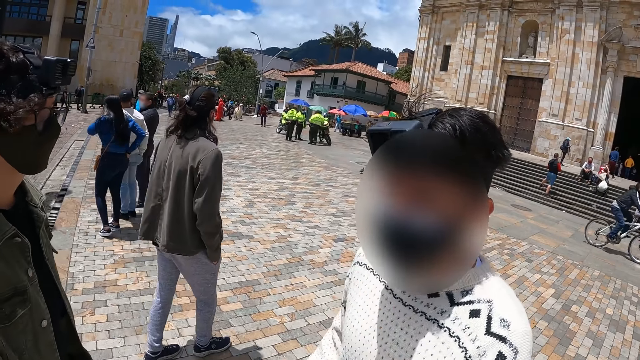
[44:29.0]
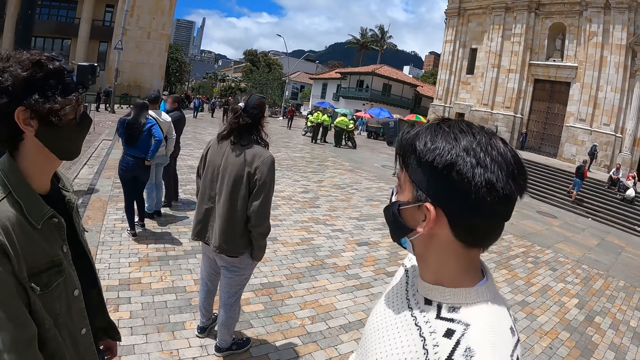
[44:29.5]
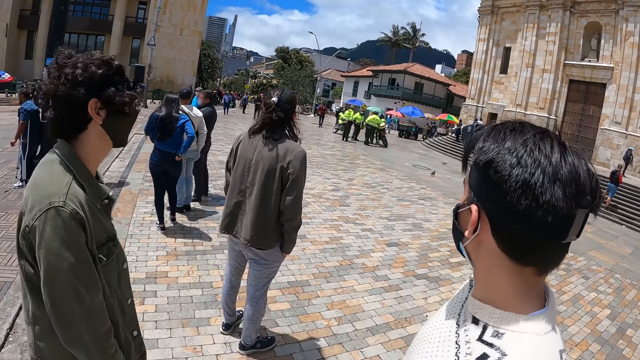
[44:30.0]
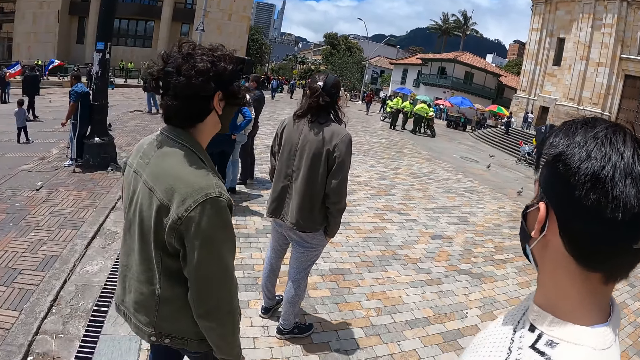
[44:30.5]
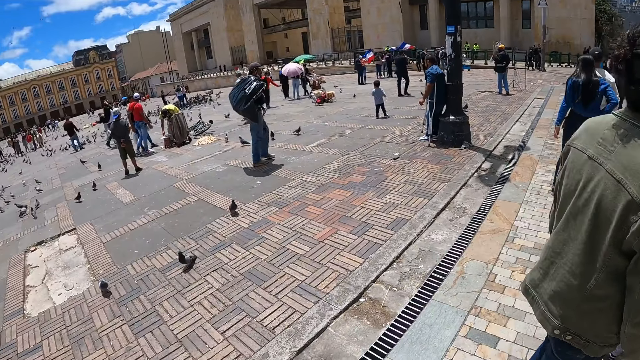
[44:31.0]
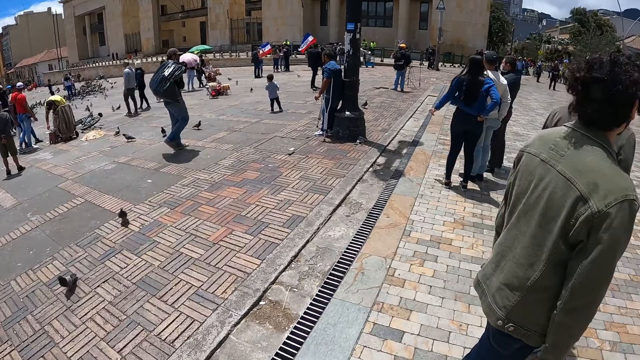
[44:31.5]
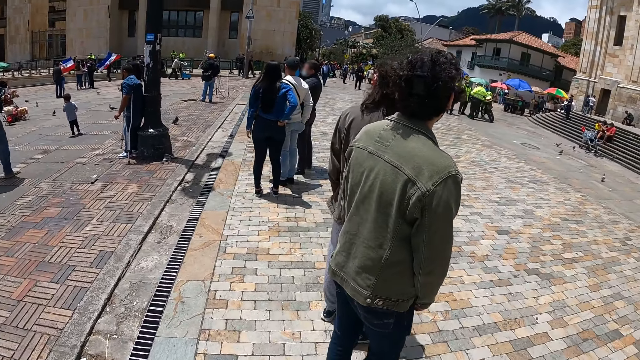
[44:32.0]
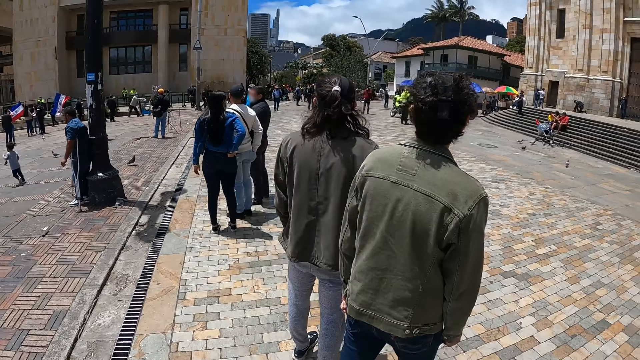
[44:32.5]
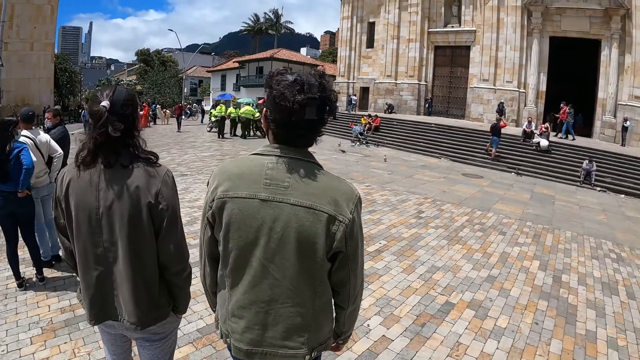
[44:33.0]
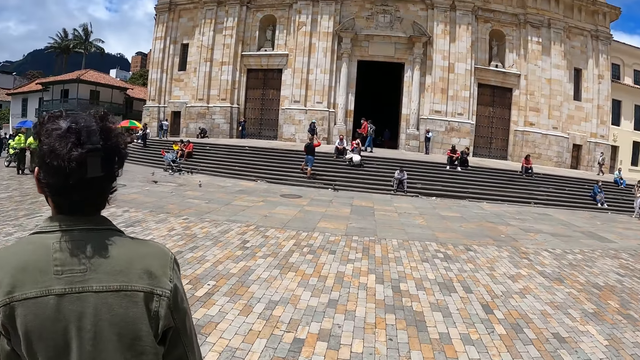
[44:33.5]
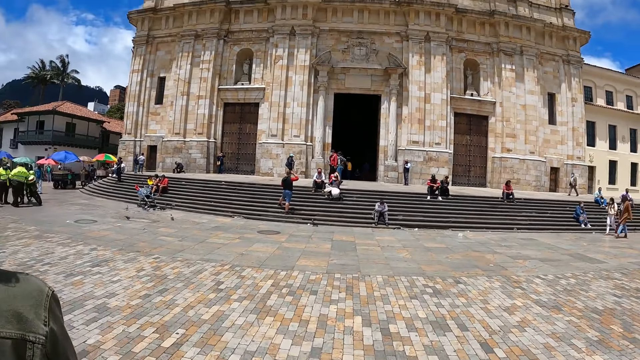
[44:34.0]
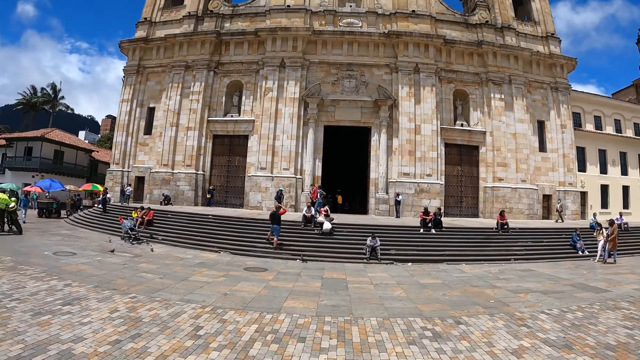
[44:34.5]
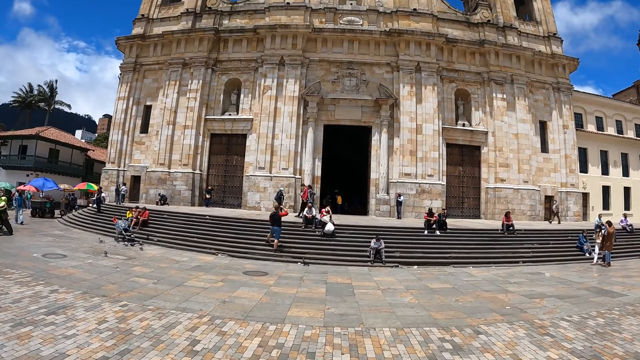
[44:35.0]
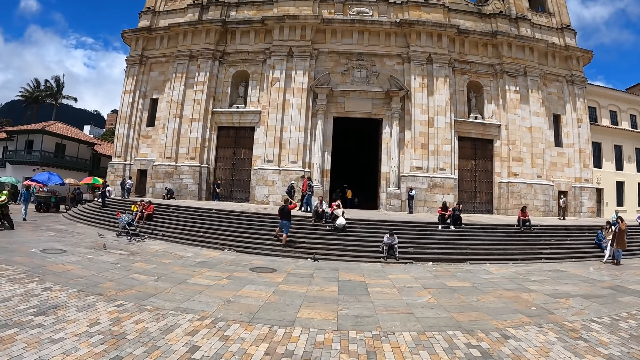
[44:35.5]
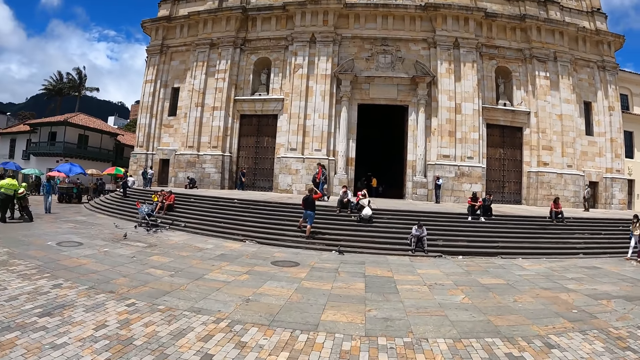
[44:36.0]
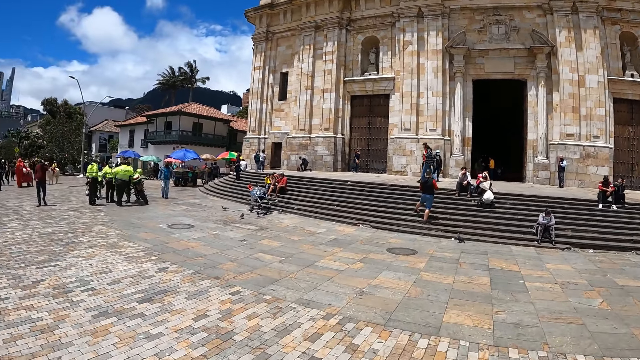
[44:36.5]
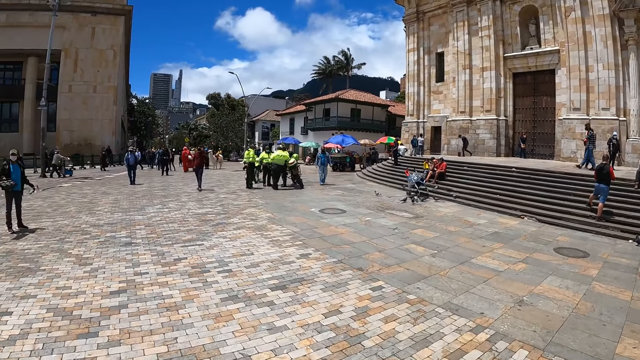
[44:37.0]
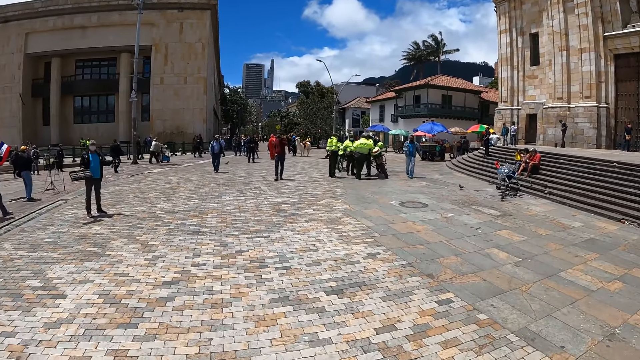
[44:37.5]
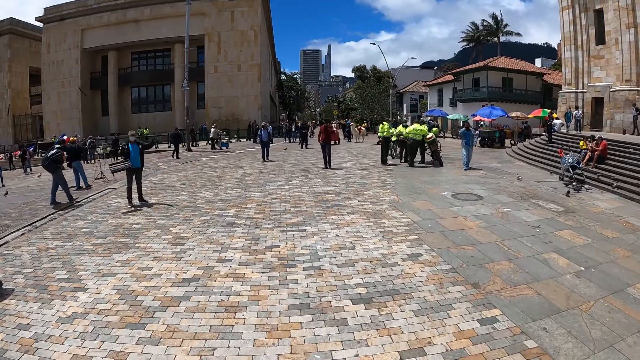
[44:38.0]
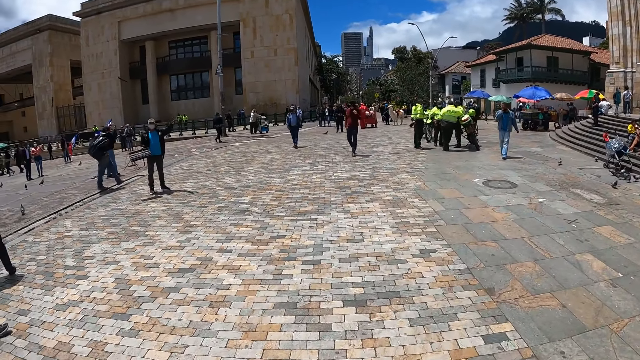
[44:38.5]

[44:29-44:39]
The camera wearer looks around. They walk.

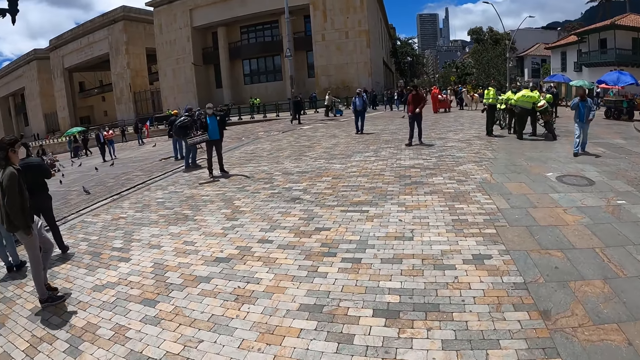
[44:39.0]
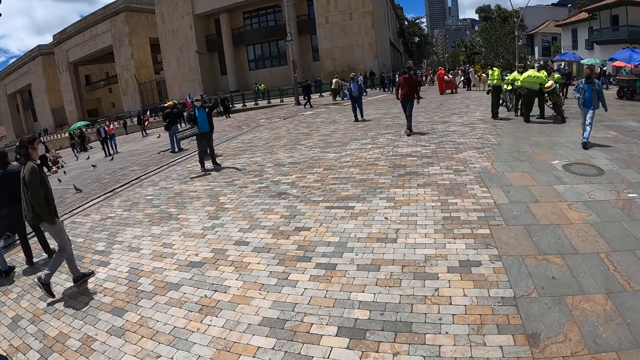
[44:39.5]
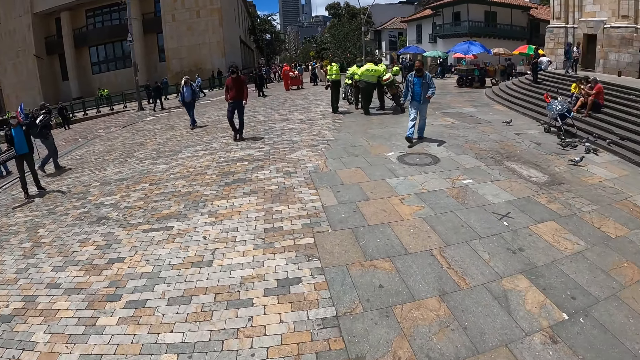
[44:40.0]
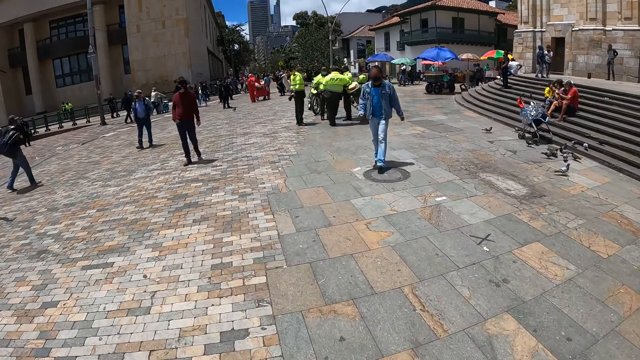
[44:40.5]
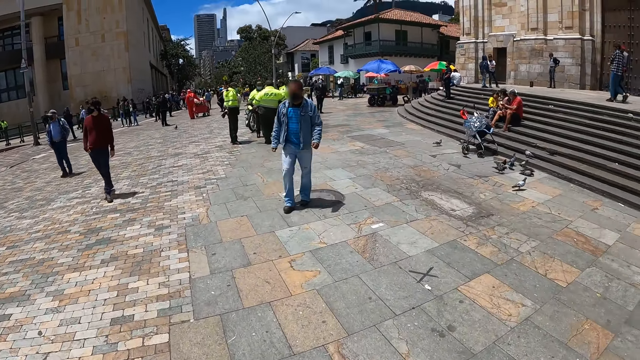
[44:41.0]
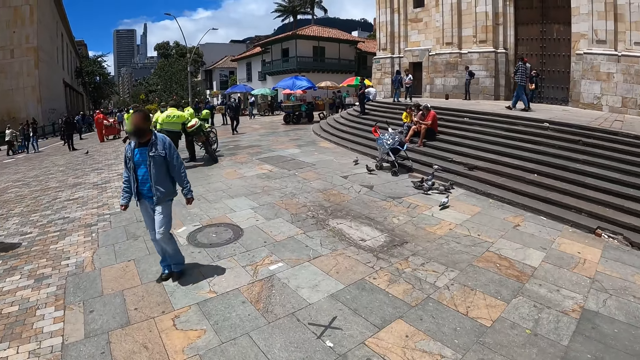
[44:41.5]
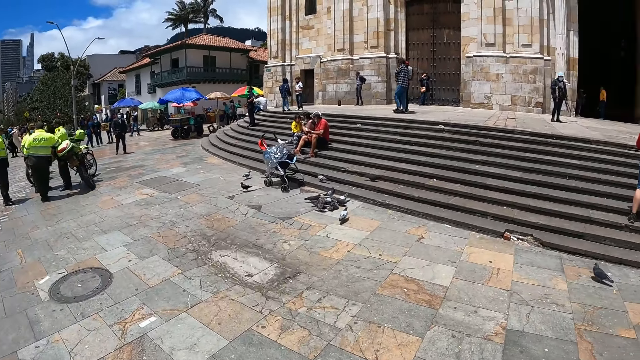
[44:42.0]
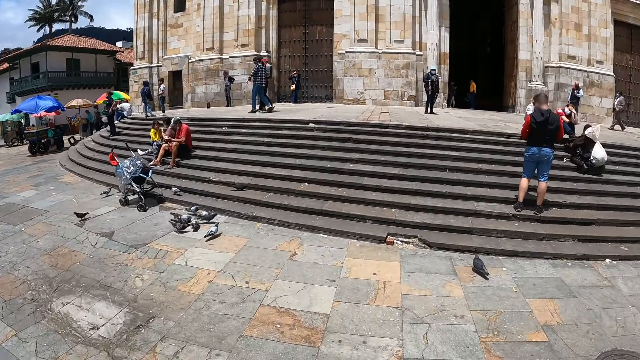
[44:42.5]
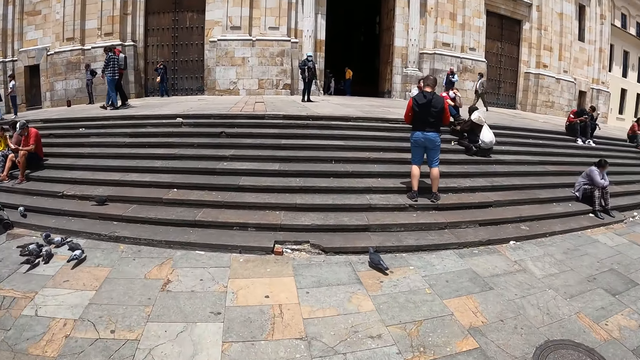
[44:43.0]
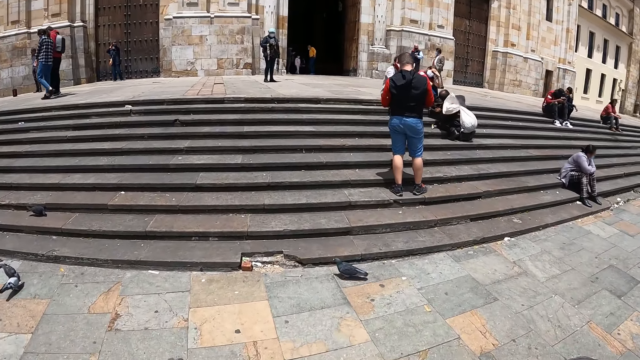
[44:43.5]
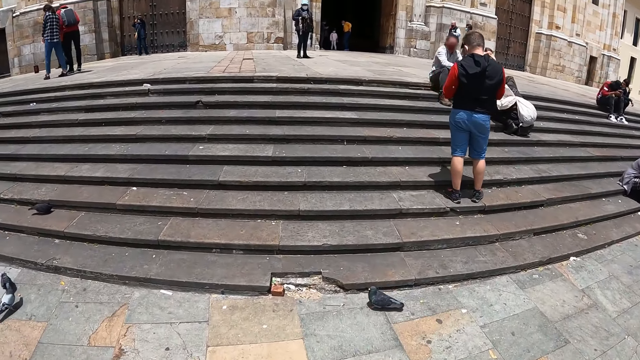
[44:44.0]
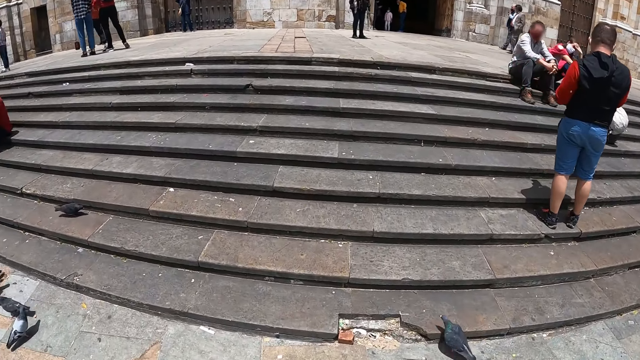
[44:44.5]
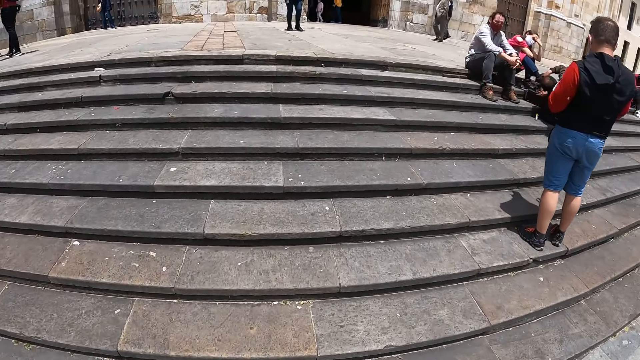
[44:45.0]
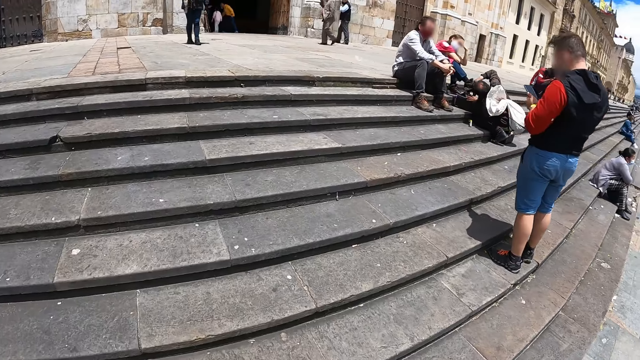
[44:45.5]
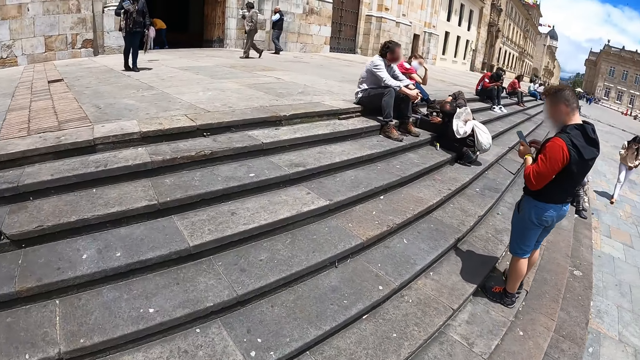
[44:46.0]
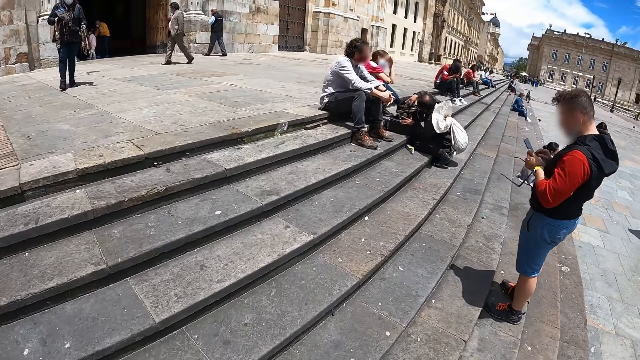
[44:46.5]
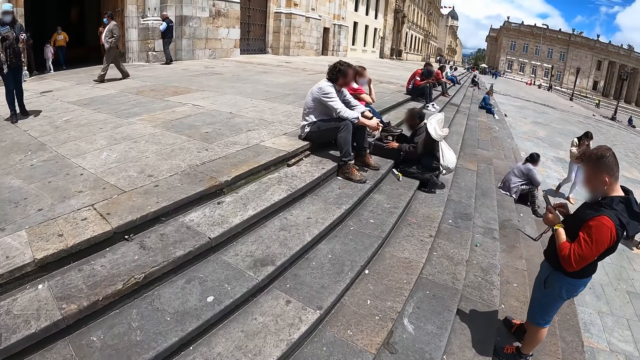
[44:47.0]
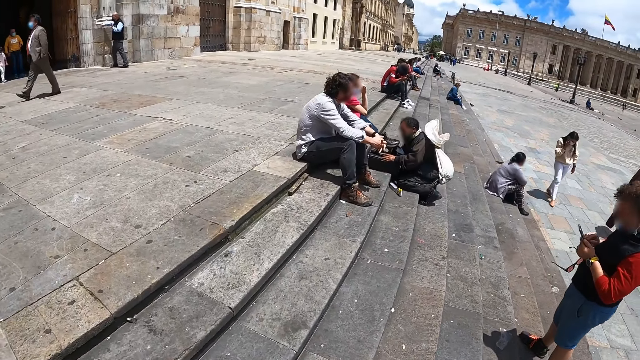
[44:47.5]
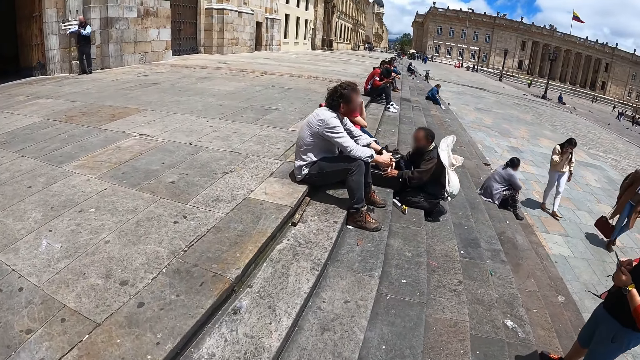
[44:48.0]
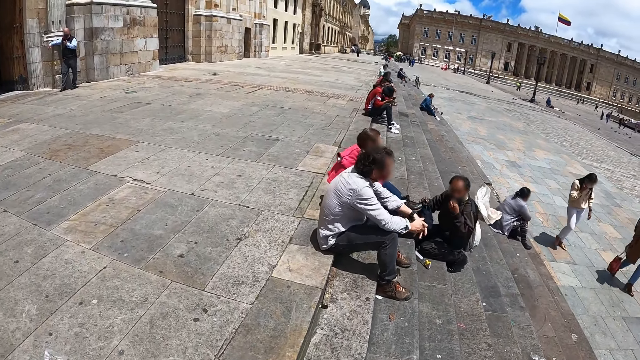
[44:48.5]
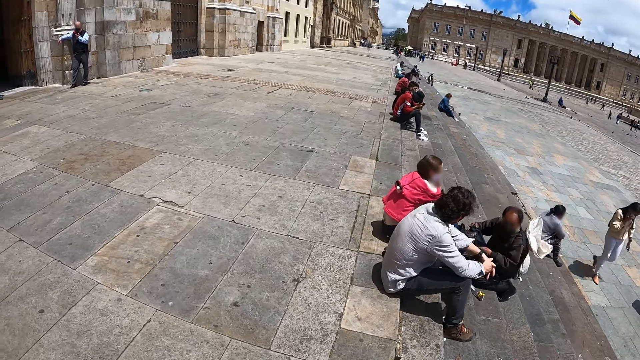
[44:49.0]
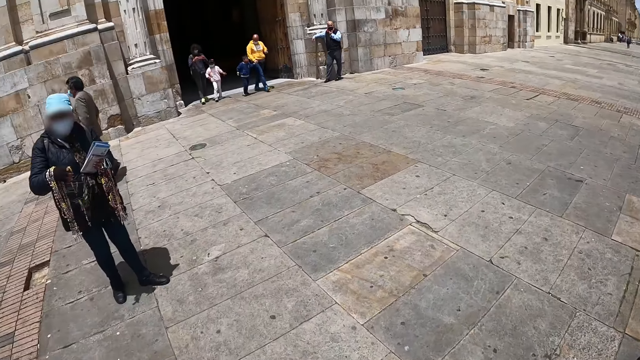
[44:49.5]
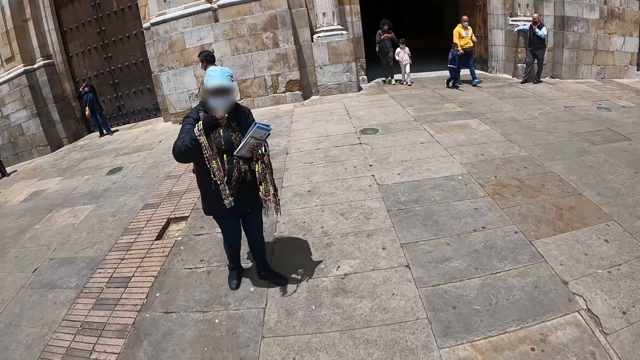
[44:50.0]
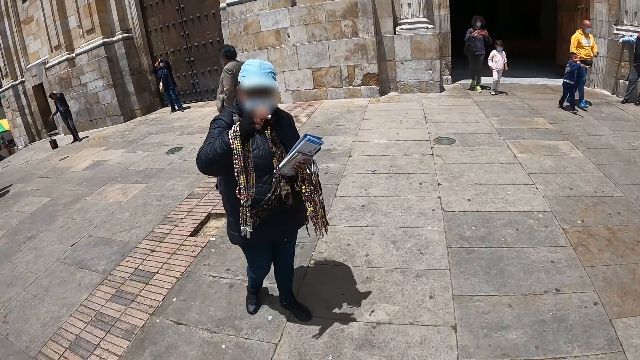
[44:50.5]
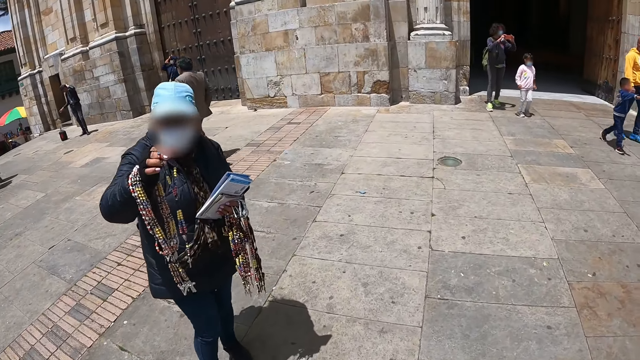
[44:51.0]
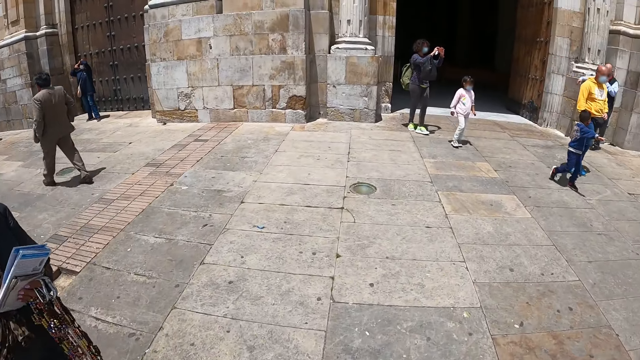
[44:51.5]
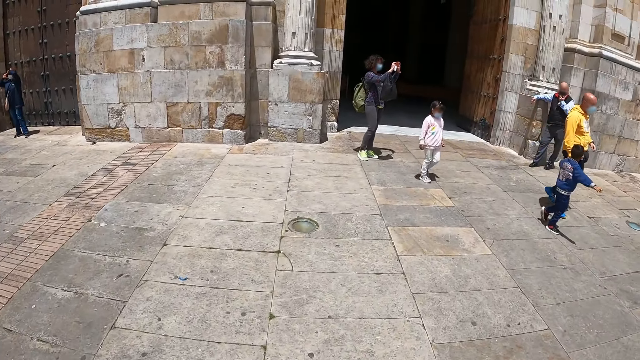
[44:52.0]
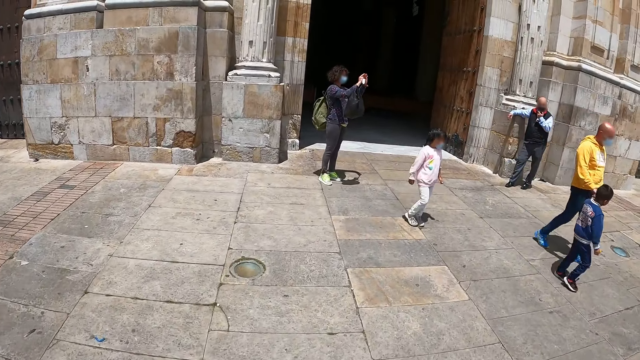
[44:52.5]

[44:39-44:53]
A man walks around. The camera wearer moves around.
